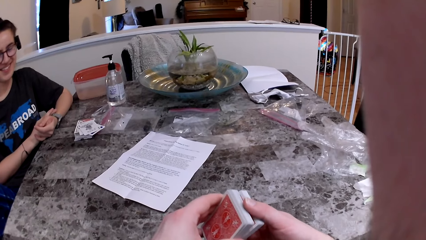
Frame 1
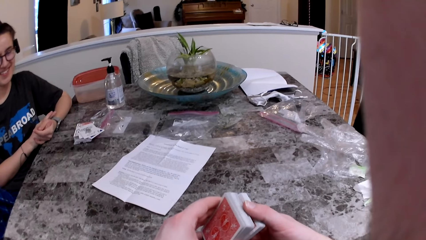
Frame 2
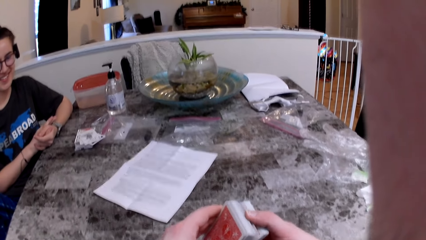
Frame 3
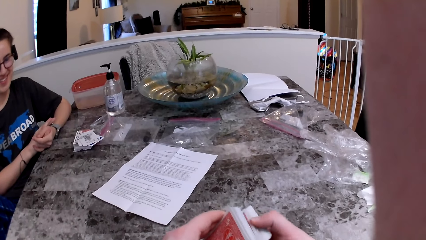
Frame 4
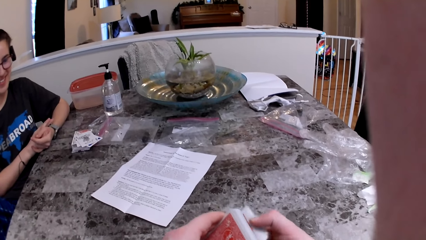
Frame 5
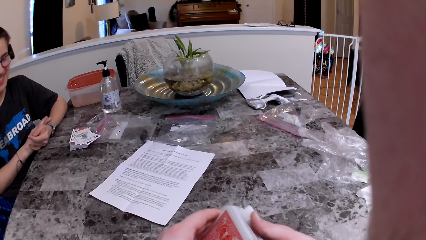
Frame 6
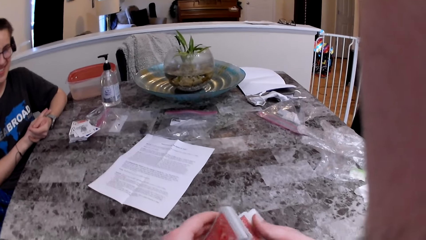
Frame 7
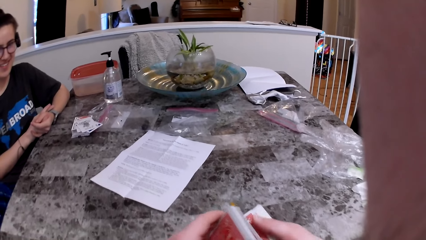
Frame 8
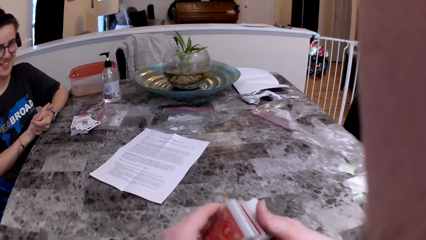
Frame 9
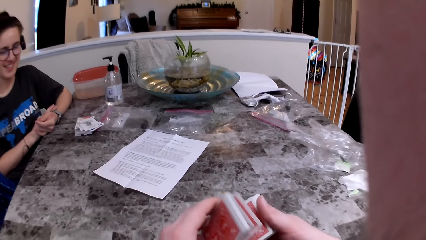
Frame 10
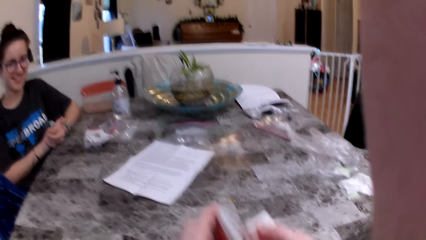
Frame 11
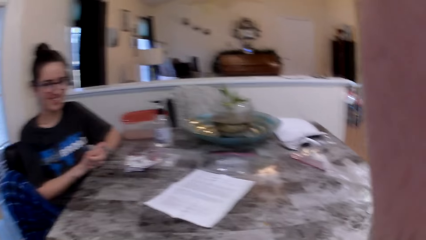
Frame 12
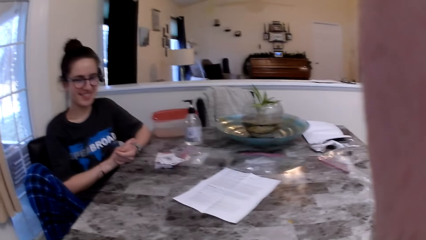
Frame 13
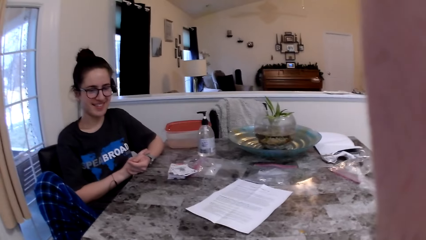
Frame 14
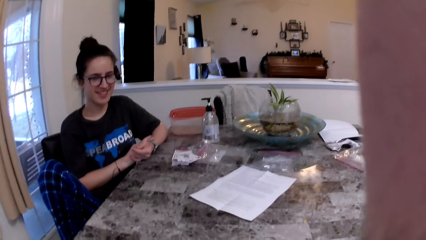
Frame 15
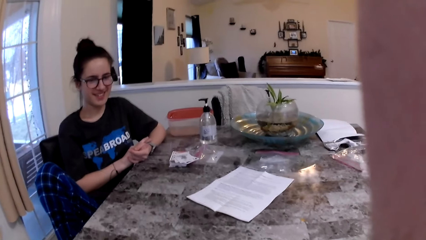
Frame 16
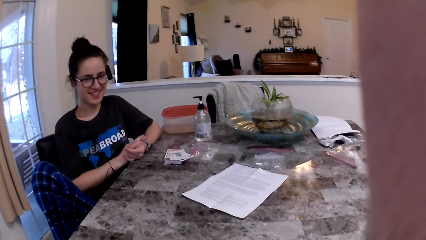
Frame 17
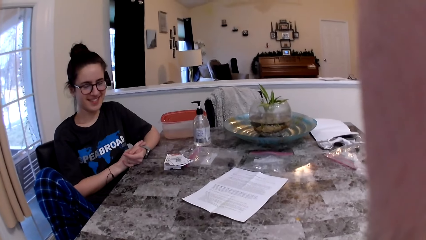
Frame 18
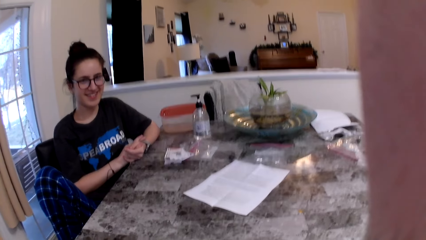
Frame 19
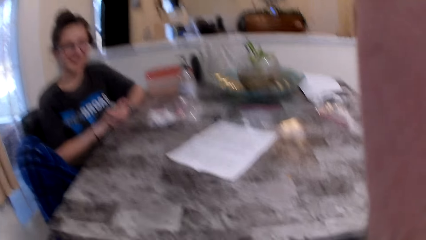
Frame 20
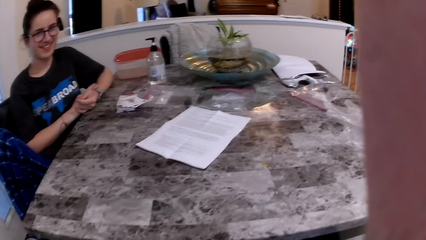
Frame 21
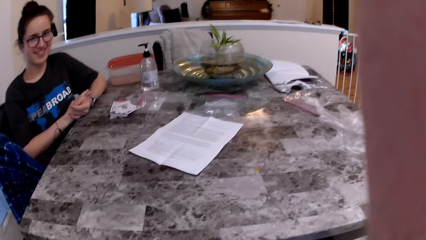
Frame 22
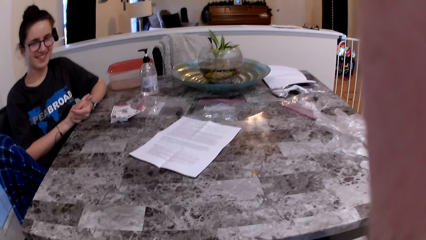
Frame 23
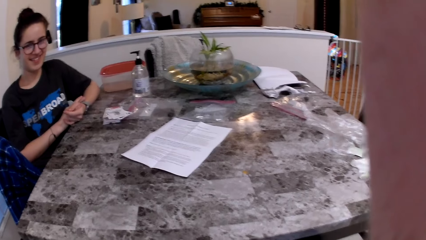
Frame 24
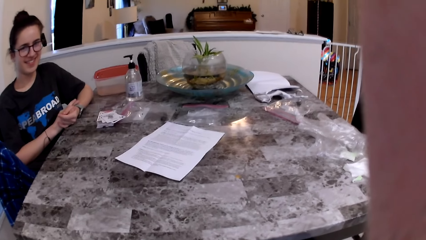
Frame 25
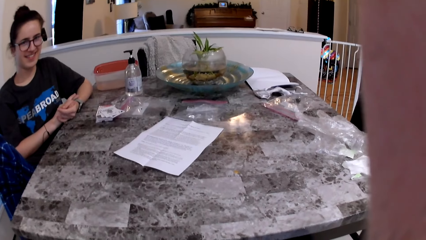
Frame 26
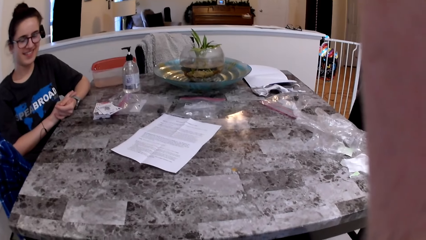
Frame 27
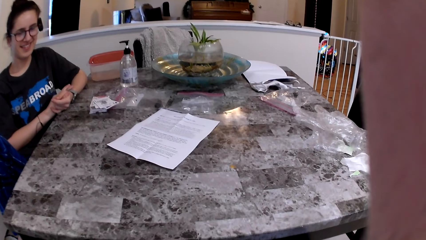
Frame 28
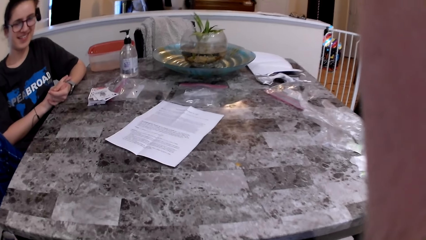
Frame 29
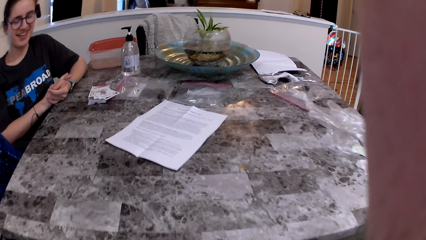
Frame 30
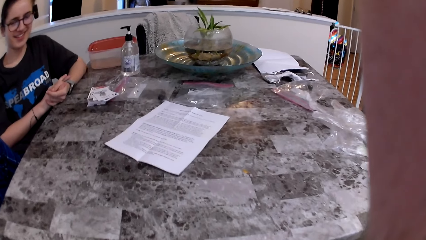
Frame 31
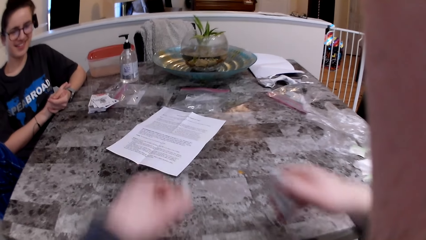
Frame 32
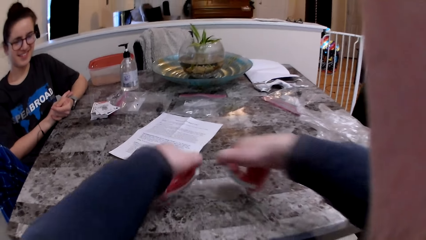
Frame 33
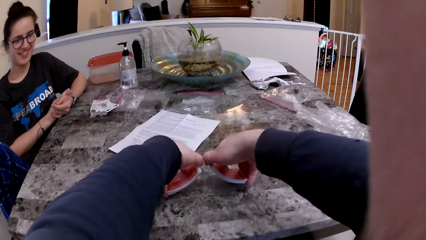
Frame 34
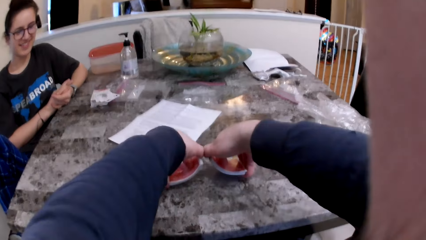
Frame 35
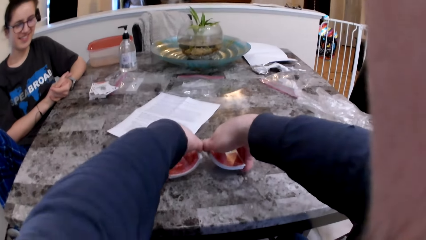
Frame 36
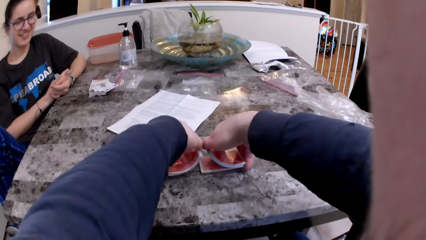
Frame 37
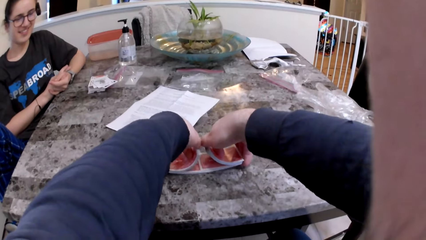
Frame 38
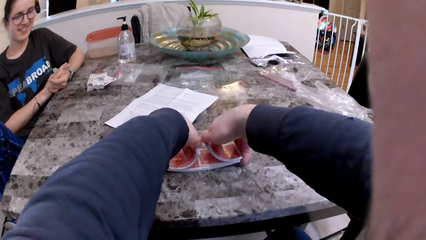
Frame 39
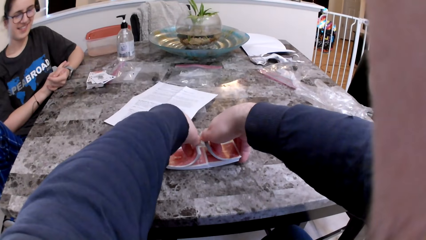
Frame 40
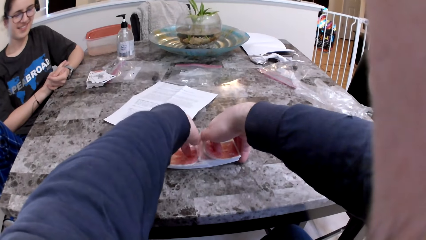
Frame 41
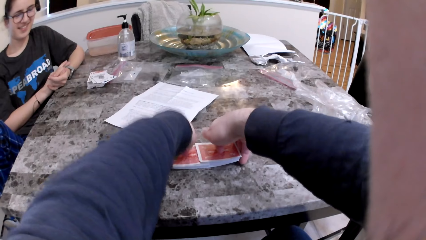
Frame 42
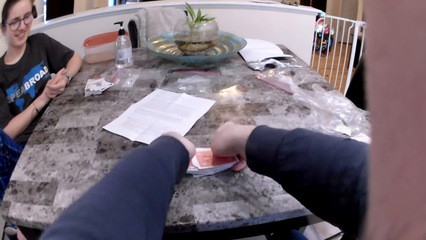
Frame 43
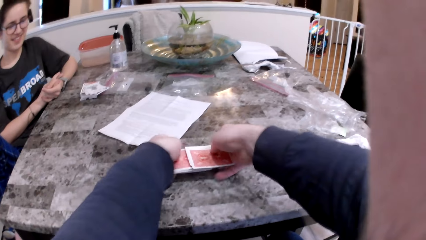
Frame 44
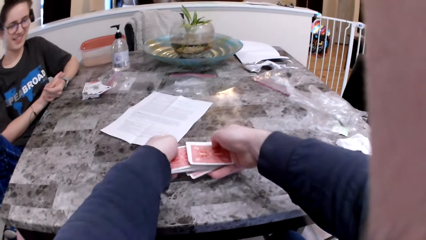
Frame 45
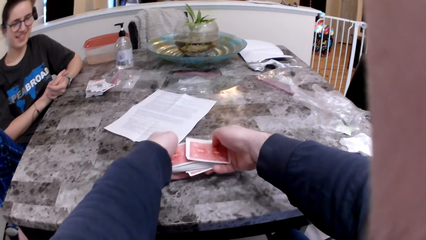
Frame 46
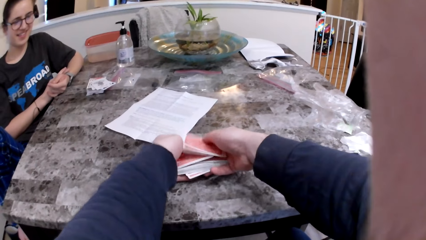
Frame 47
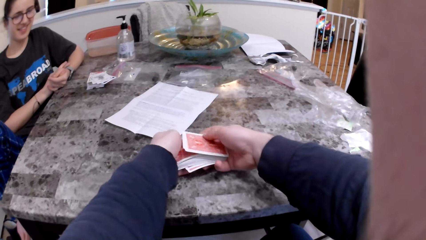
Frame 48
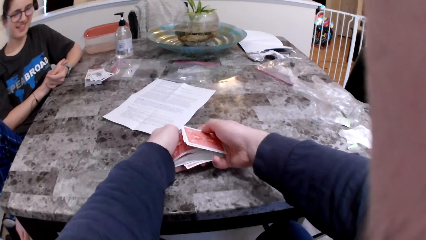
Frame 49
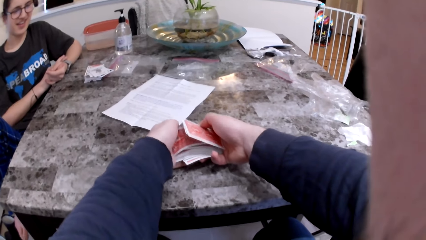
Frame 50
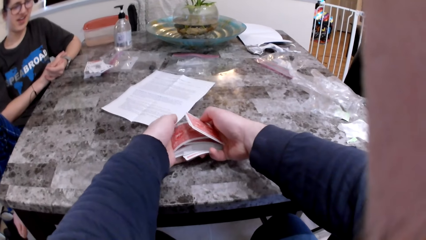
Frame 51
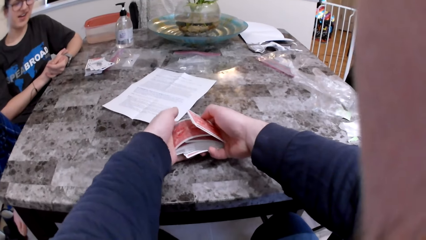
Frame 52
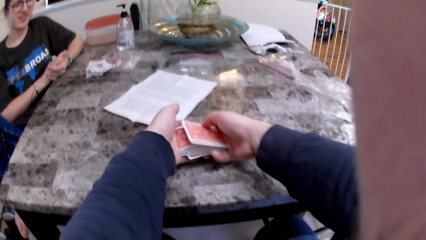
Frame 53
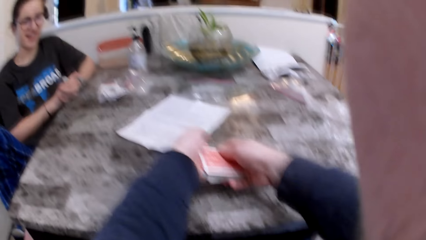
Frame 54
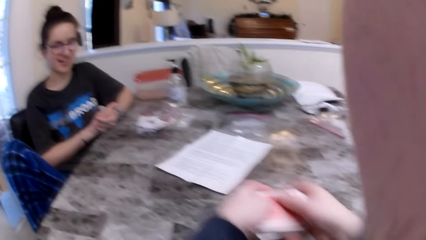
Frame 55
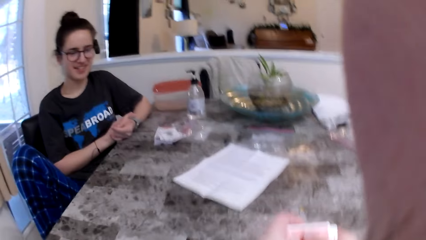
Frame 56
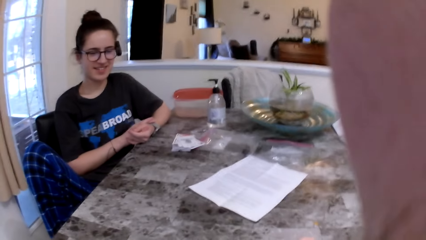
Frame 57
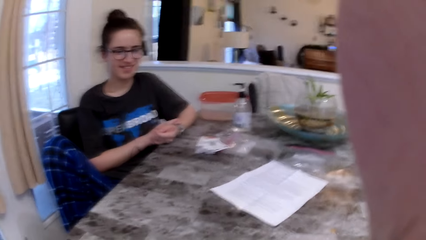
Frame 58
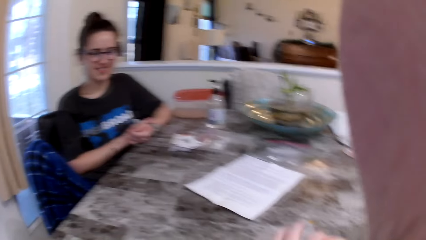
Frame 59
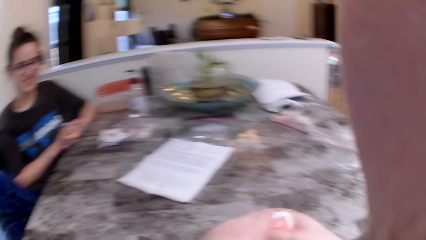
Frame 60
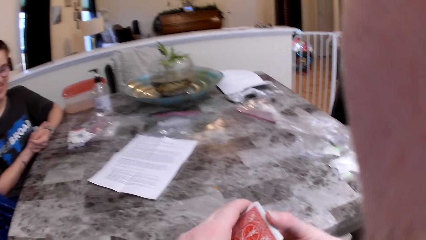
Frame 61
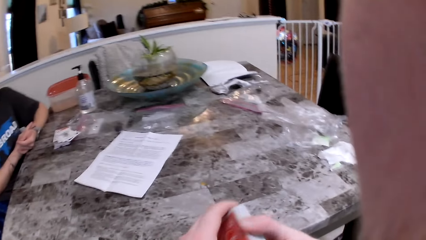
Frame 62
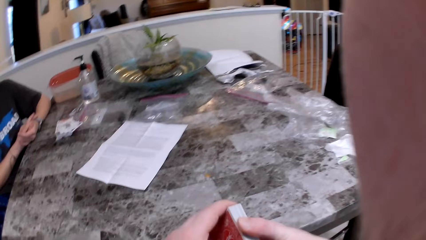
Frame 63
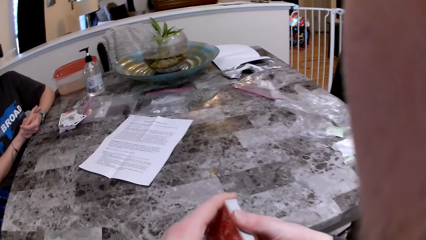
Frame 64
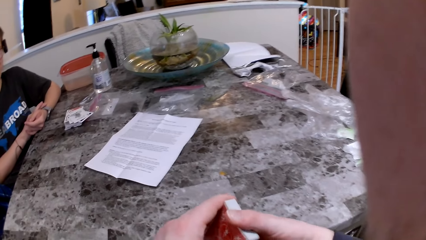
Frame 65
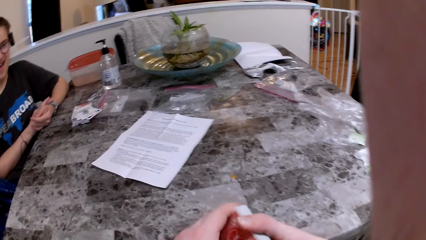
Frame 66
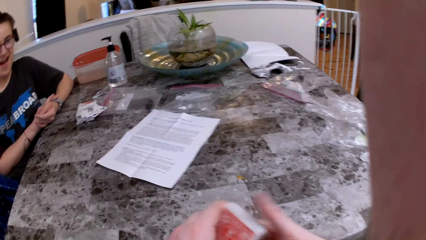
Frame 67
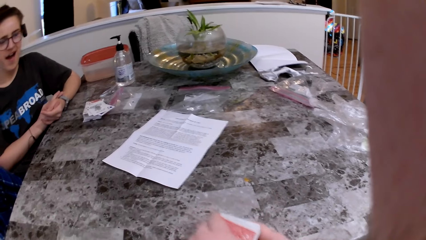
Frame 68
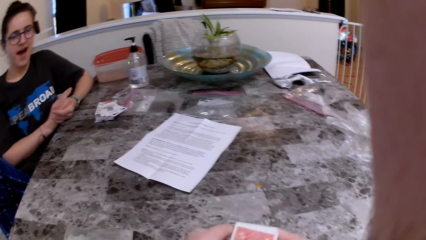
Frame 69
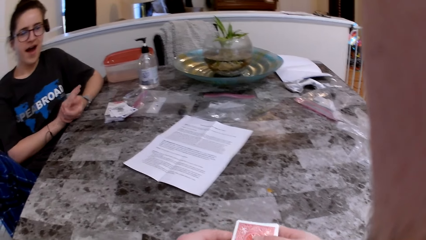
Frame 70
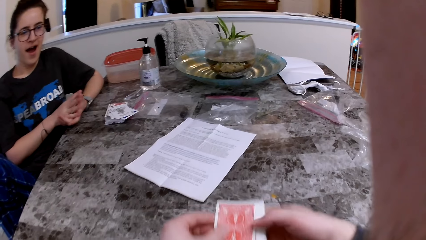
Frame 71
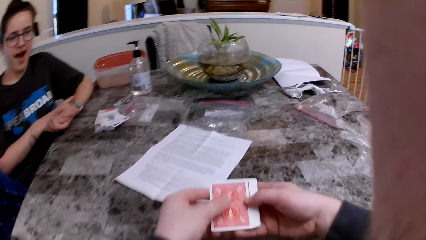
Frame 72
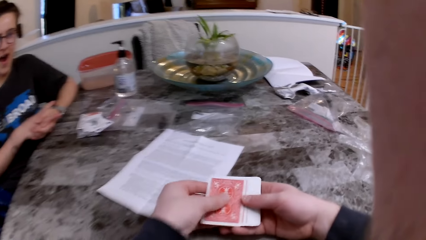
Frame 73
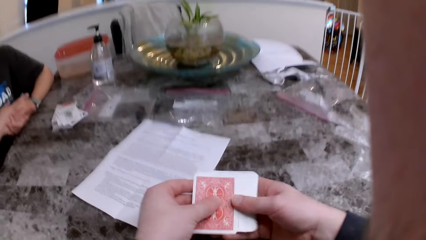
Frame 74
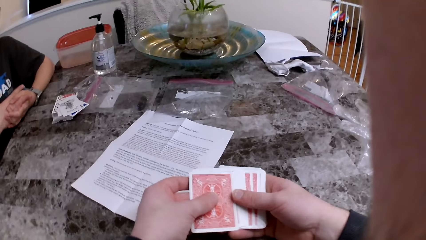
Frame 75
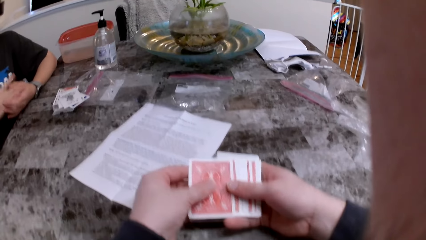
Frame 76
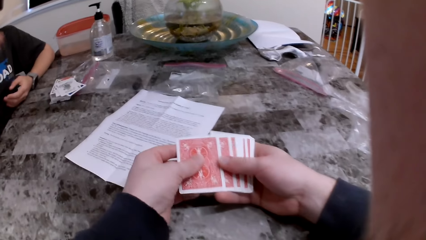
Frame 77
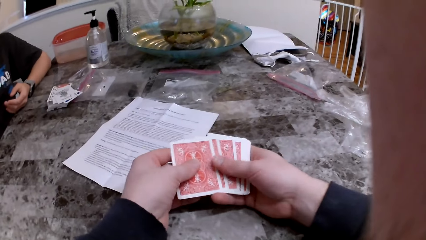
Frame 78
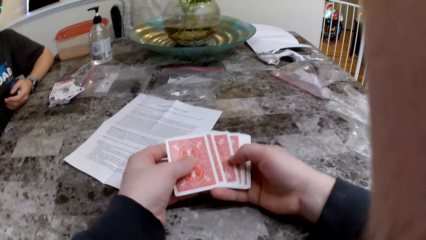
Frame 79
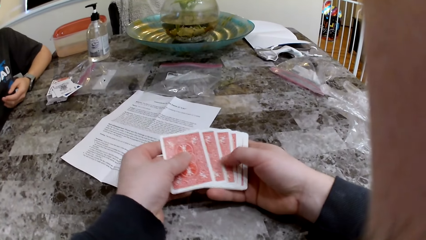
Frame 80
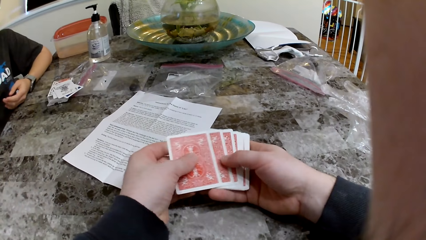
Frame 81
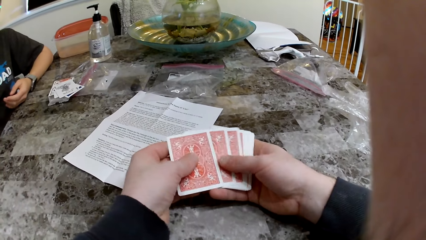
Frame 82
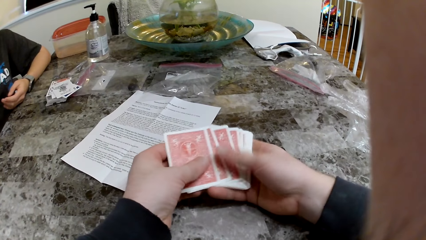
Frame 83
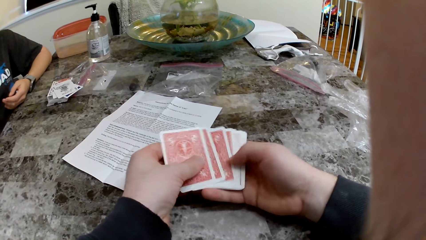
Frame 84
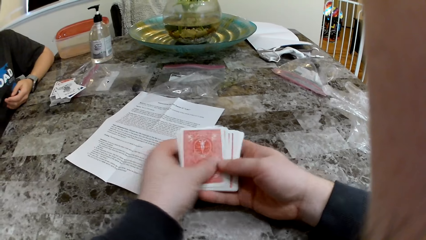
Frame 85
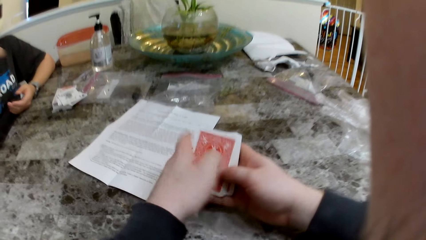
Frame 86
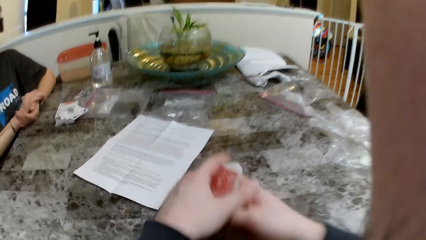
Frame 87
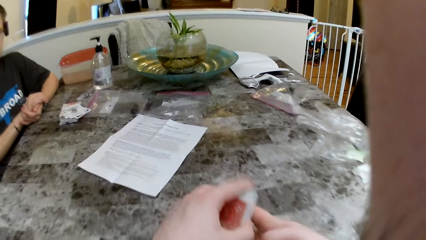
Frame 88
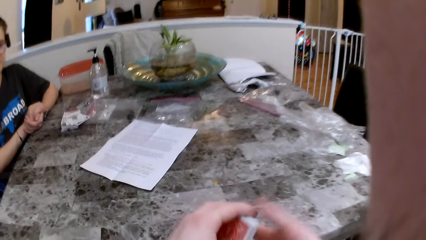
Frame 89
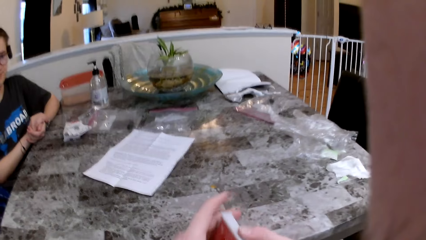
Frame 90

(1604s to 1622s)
The camera wearer divides the cards. They put the cards on the table. They arrange the cards. They check the cards.
